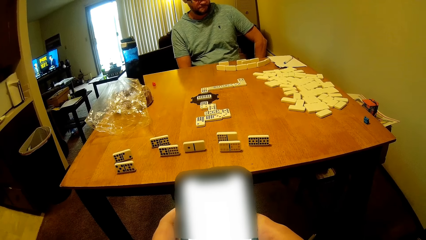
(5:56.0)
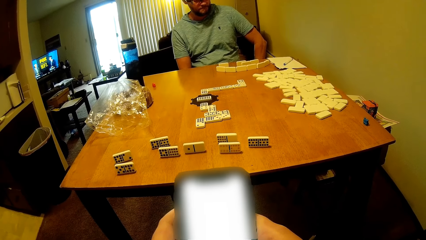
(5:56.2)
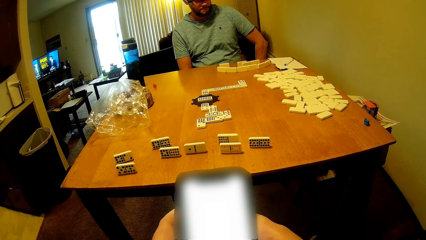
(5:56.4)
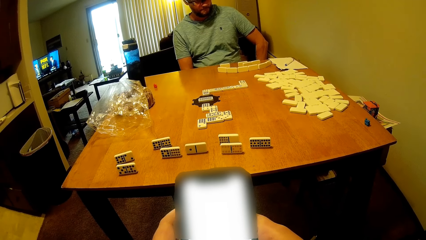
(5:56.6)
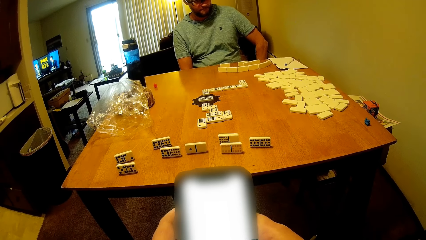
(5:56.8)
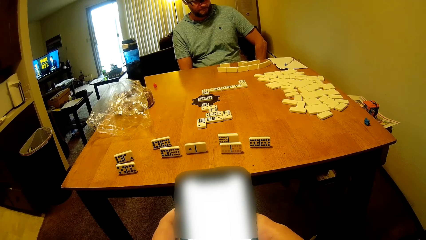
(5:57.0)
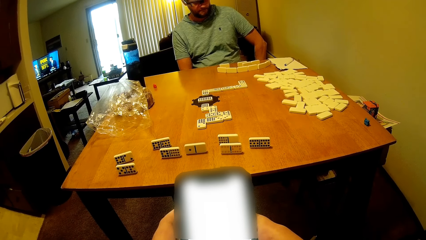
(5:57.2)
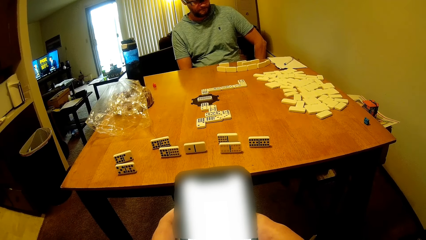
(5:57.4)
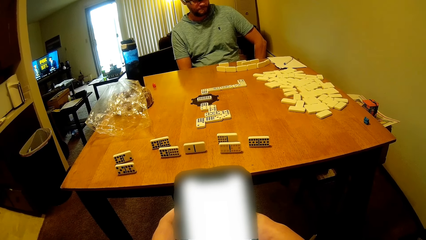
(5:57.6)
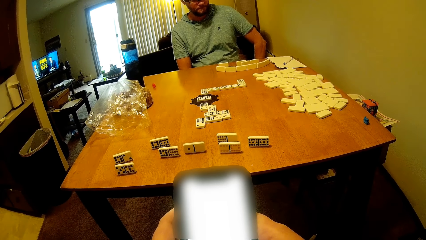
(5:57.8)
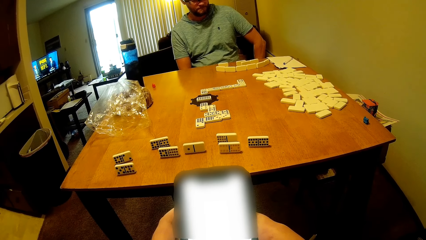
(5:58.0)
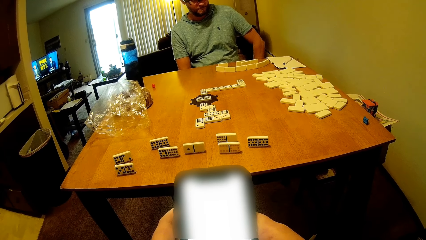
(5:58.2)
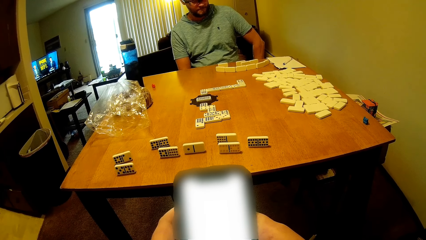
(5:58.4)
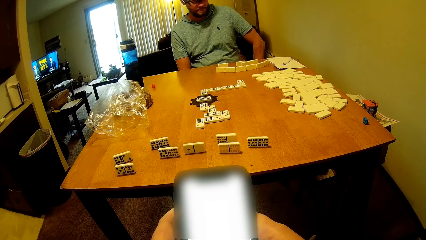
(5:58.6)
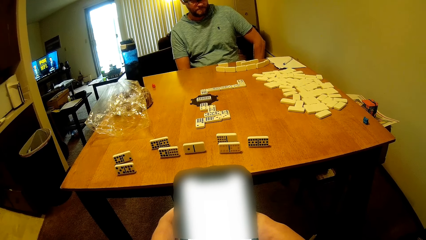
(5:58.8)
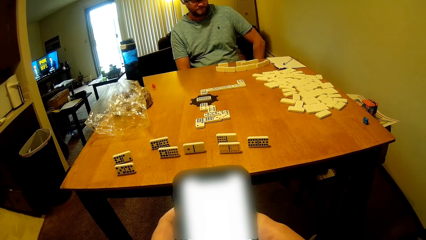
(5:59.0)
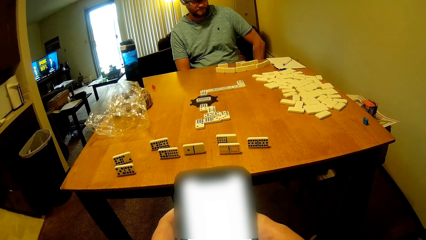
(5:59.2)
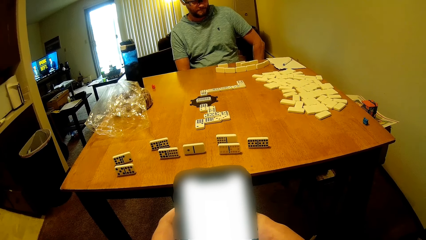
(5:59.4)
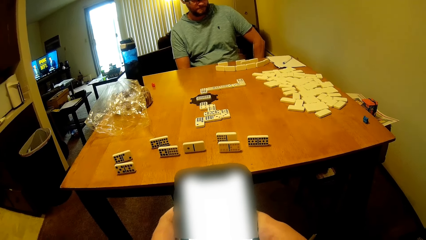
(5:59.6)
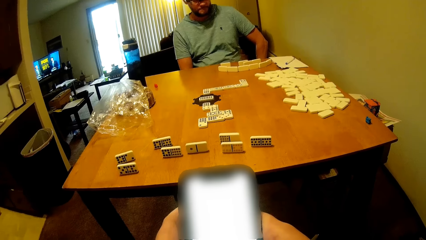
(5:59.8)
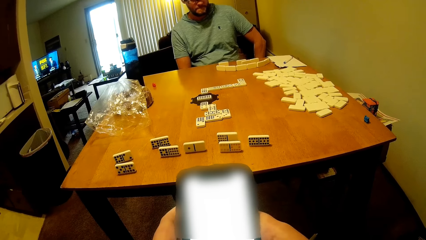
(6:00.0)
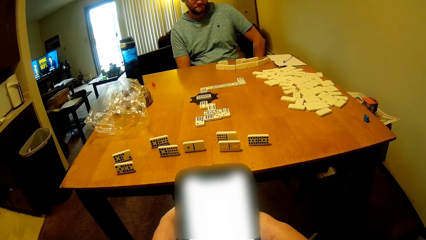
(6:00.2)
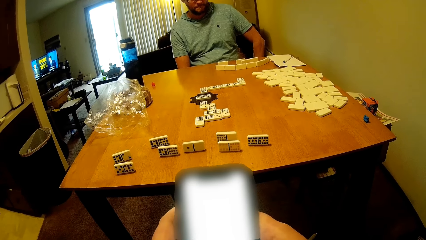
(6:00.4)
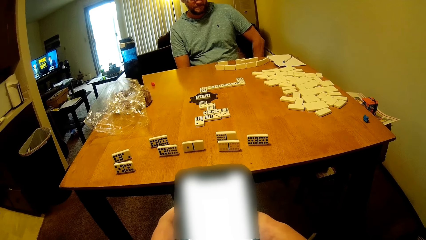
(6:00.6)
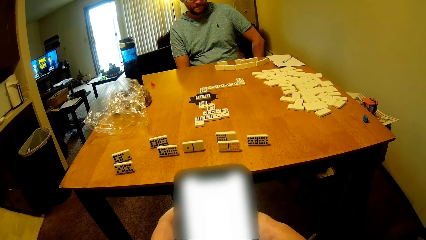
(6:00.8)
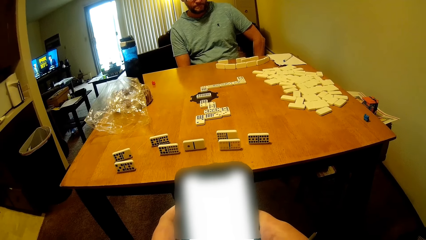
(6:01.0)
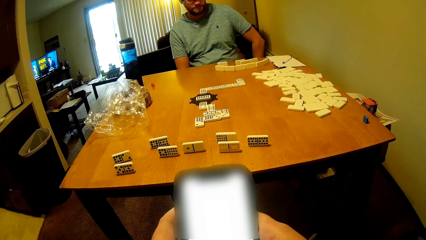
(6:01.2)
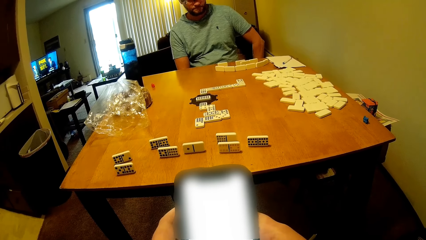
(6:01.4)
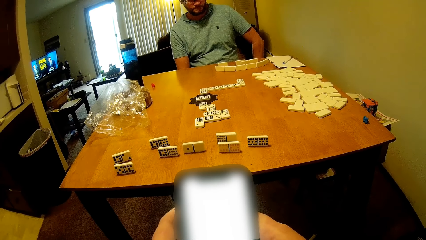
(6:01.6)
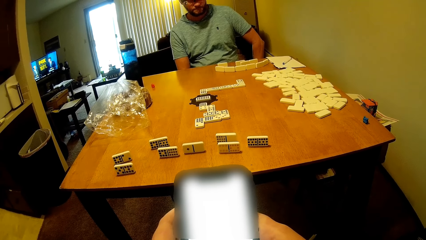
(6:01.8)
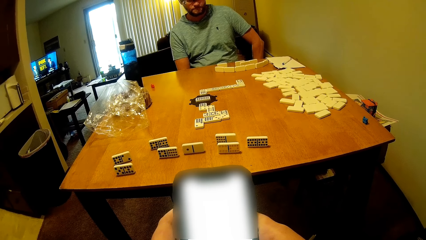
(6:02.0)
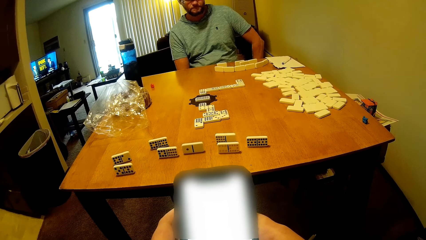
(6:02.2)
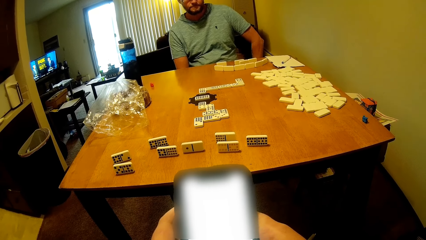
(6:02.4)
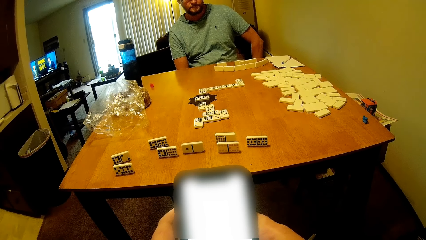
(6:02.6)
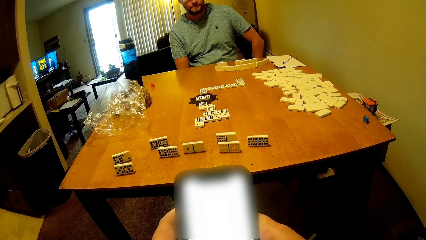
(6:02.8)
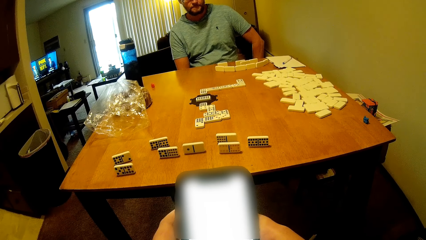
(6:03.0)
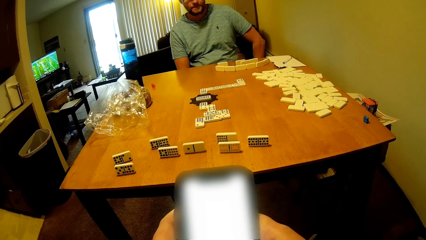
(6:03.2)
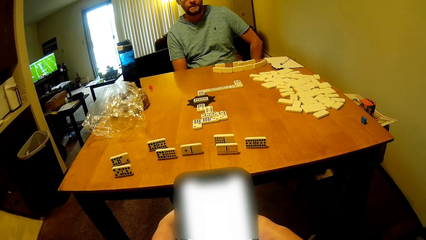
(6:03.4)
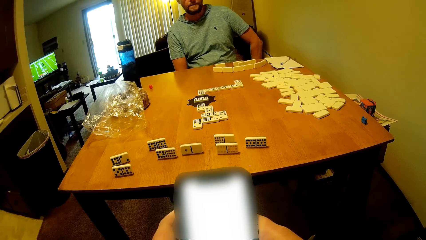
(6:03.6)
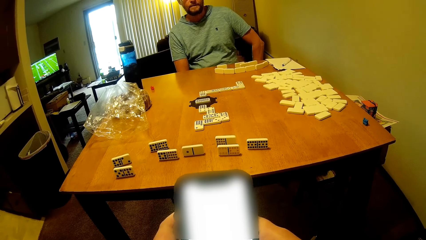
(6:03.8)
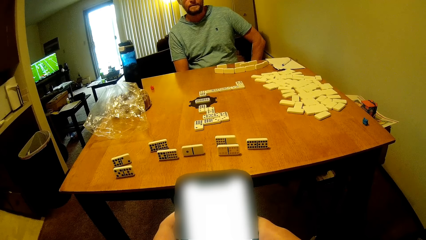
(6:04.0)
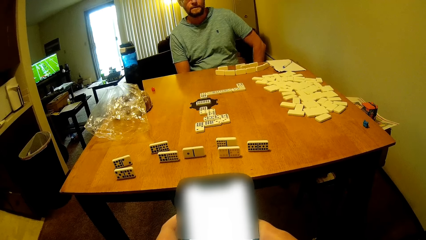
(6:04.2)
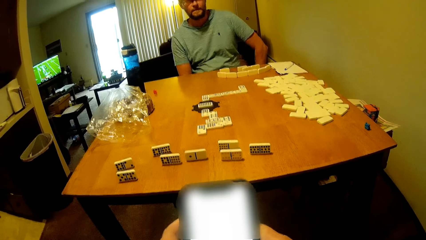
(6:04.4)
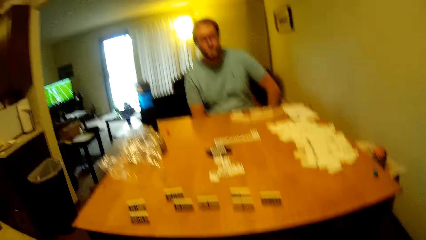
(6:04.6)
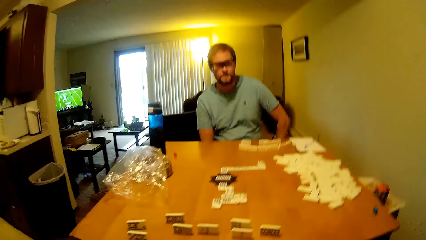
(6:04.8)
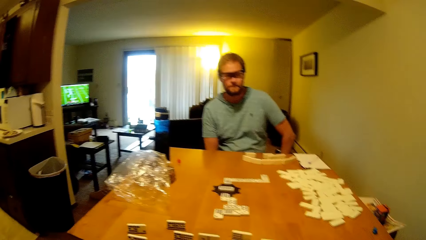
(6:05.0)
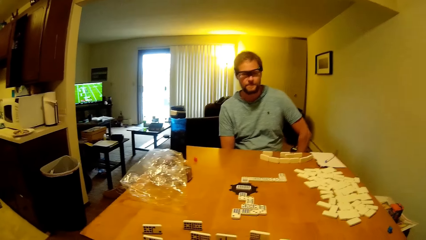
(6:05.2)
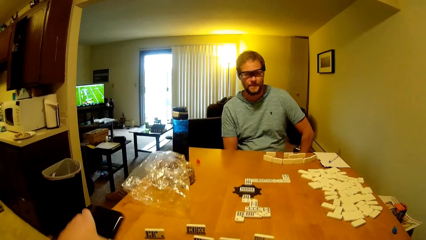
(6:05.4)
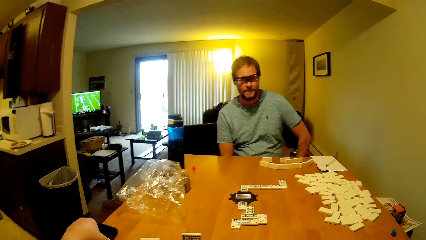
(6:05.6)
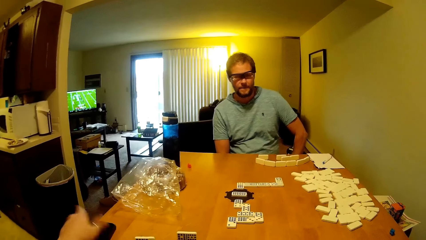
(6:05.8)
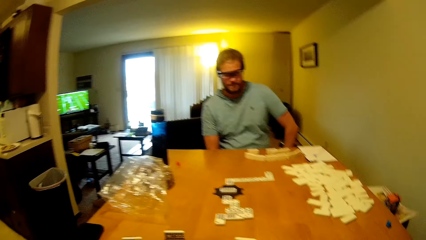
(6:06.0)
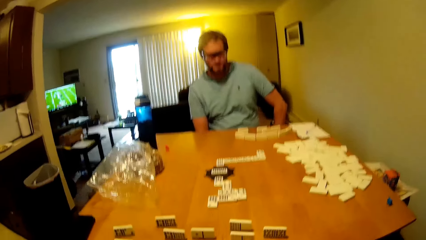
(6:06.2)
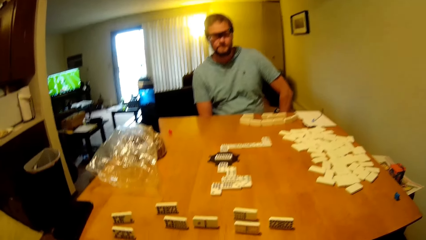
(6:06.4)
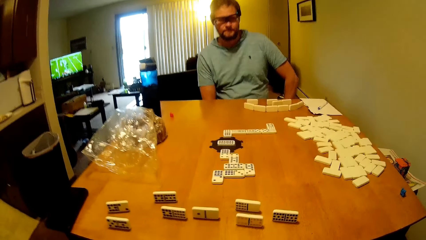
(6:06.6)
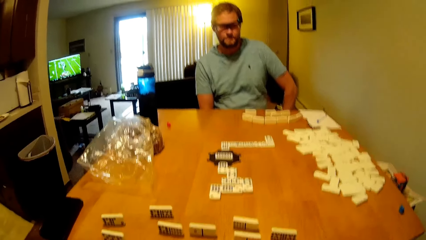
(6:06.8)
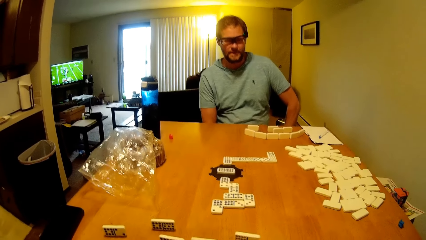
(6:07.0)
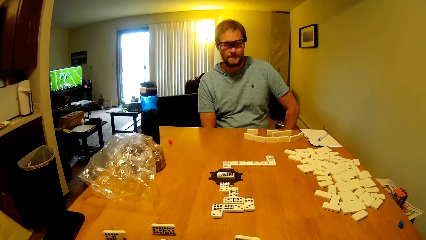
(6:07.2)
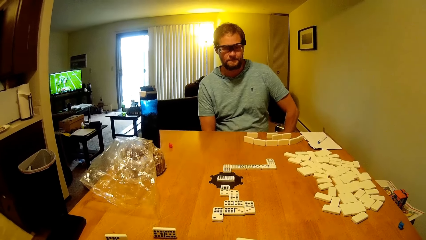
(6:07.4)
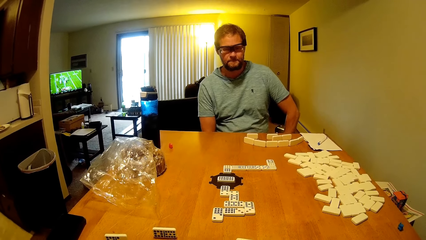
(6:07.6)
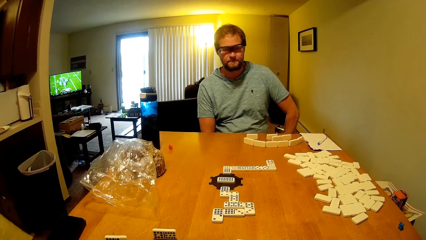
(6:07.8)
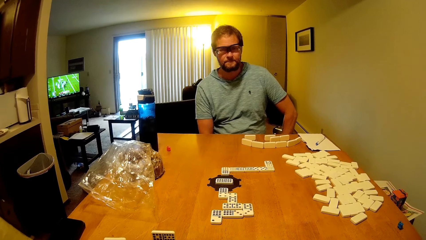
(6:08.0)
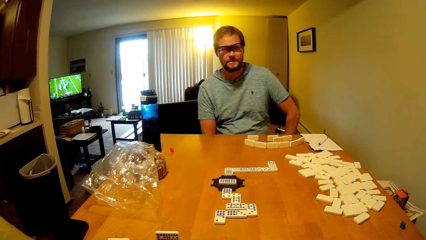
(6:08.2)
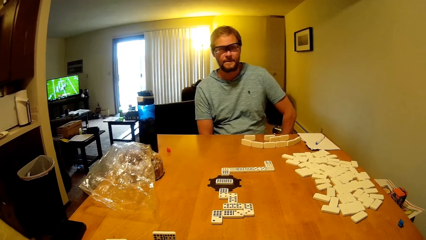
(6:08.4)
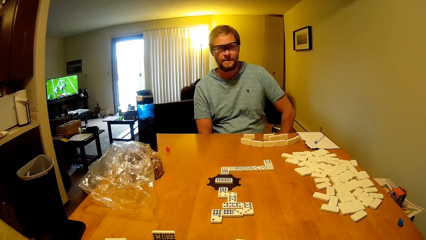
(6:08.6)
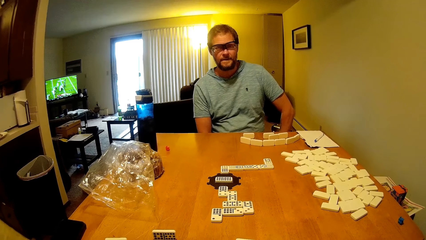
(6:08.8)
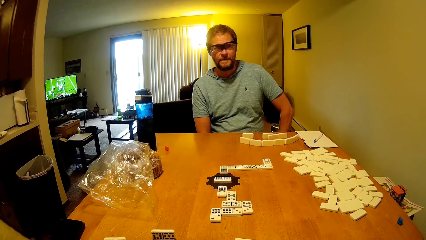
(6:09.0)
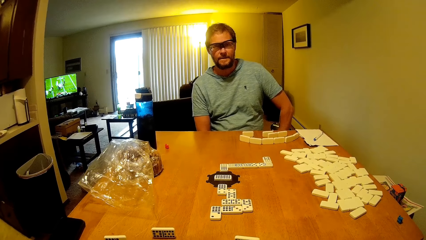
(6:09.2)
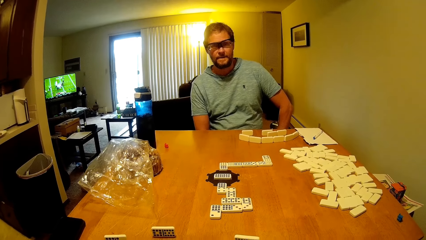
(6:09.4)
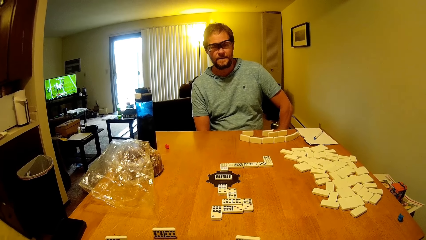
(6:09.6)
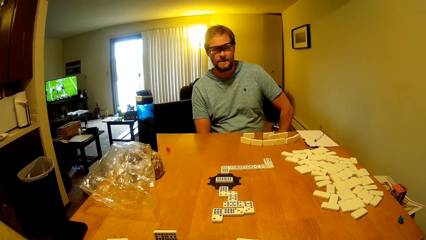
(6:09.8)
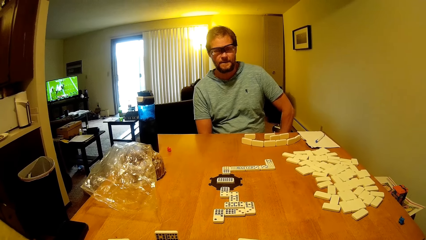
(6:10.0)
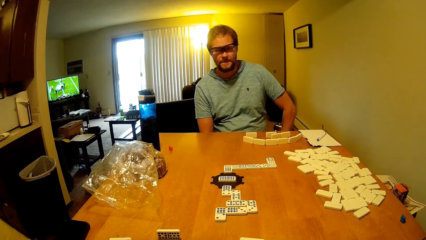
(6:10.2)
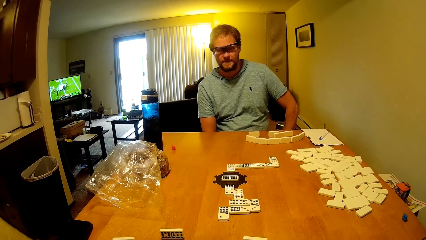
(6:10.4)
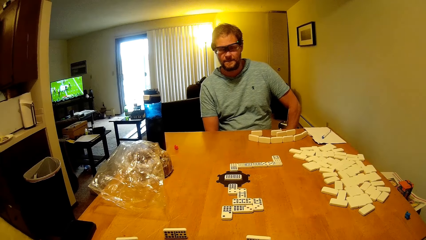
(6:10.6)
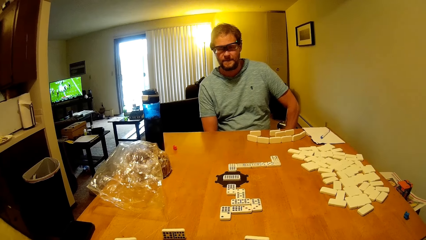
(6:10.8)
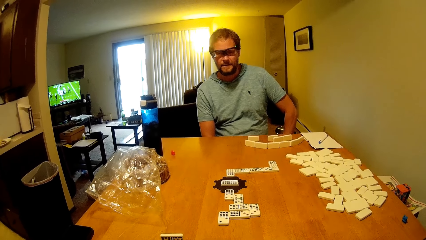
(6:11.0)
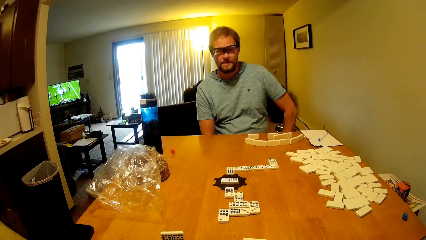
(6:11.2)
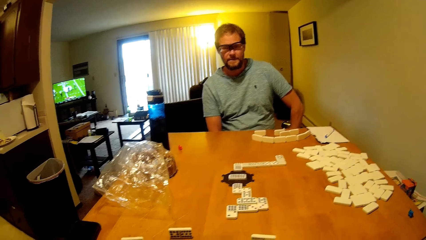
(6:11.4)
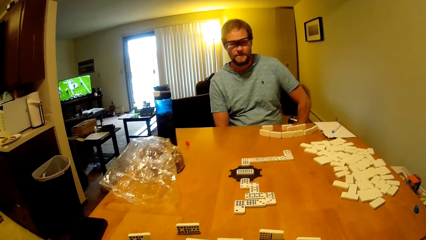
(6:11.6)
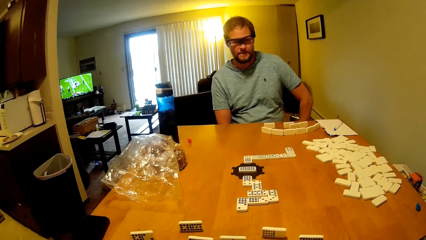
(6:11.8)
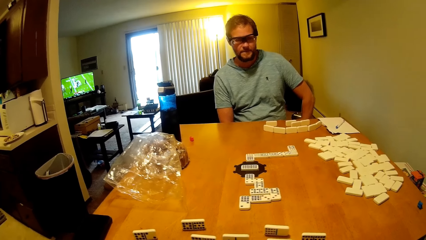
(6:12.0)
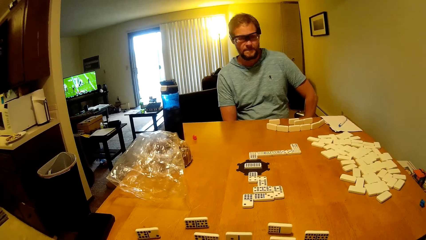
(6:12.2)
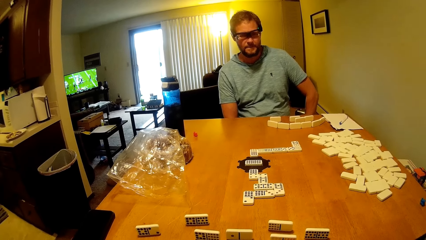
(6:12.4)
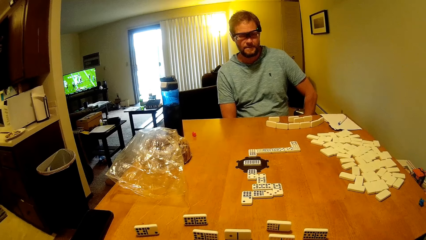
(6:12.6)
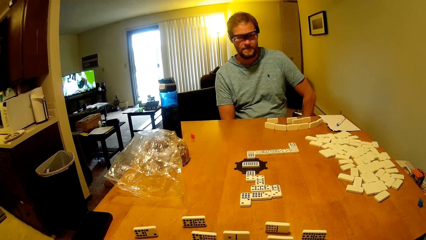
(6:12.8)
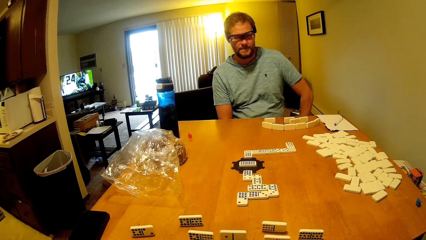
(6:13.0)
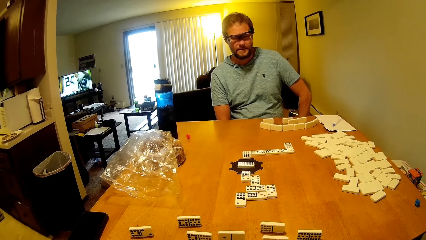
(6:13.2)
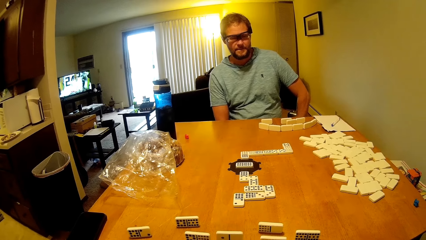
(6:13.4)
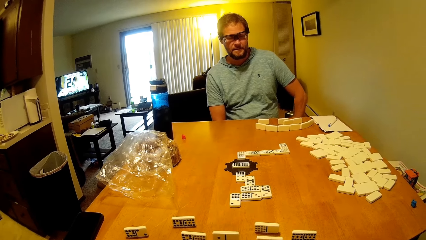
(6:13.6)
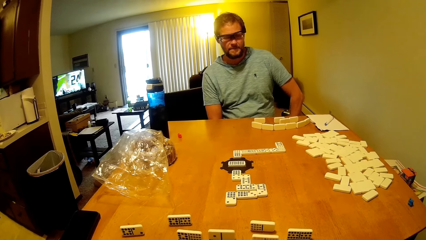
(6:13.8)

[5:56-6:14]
The camera wearer looks at the phone. A man looks at the dominoes game. The camera wearer looks at the phone and talks to the man. The man looks at the dominoes game. The camera wearer looks at the man and puts the phone on the table. The man talks to the camera wearer and looks at the dominoes game. The camera wearer talks to the man. The man looks at the dominoes game.
